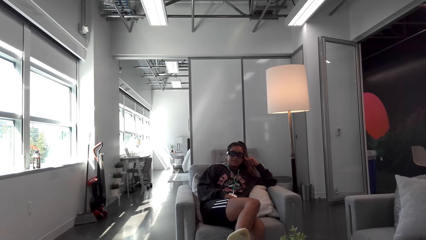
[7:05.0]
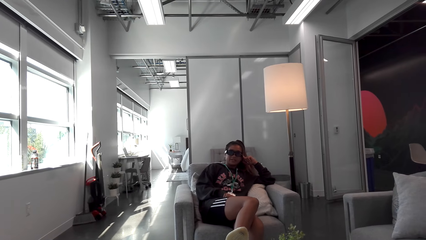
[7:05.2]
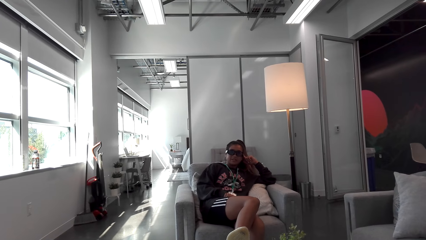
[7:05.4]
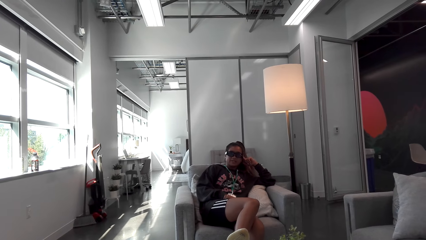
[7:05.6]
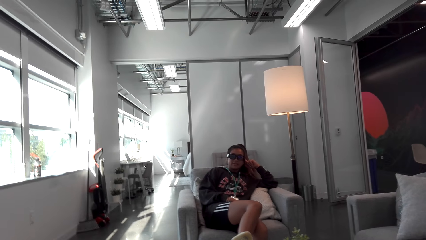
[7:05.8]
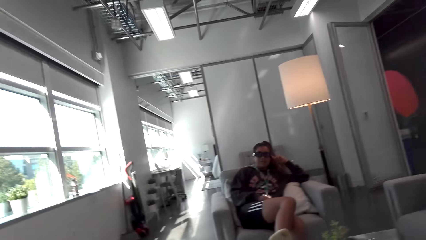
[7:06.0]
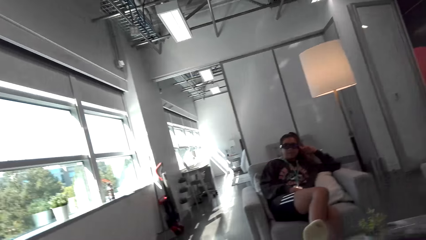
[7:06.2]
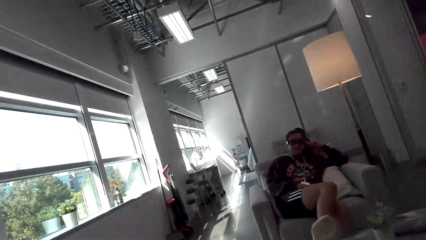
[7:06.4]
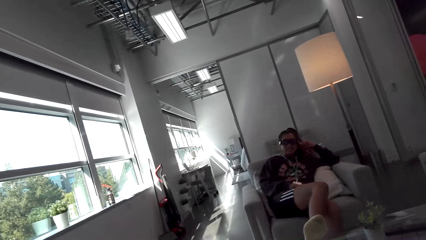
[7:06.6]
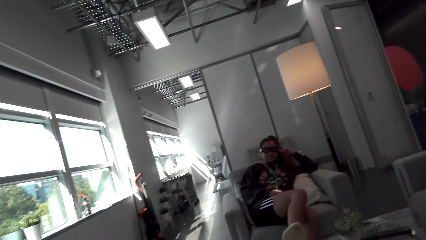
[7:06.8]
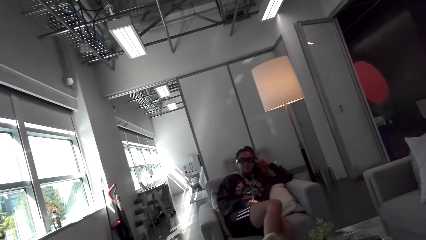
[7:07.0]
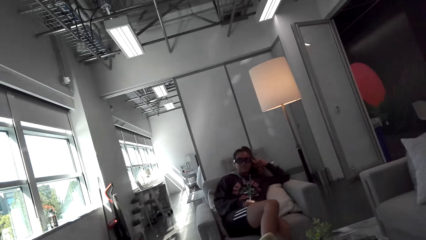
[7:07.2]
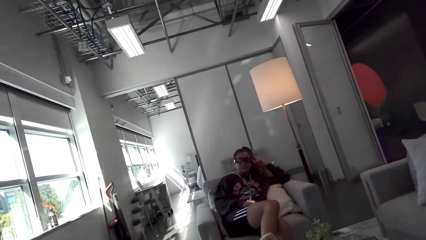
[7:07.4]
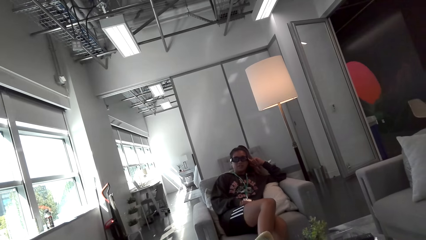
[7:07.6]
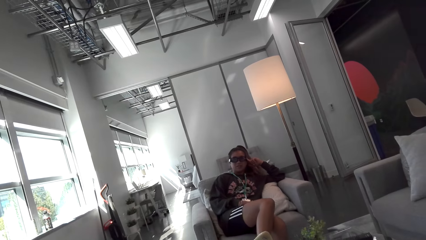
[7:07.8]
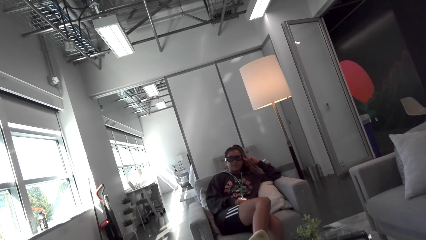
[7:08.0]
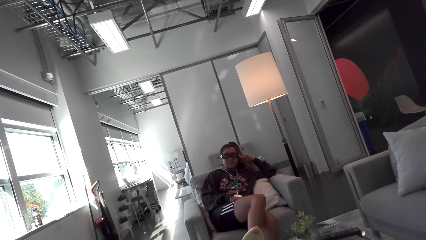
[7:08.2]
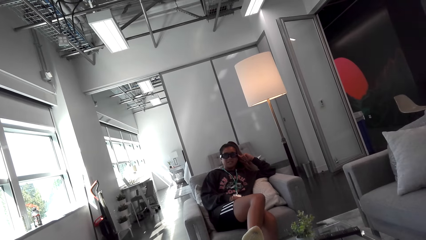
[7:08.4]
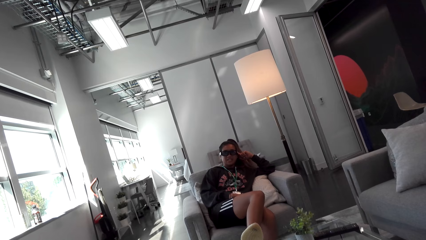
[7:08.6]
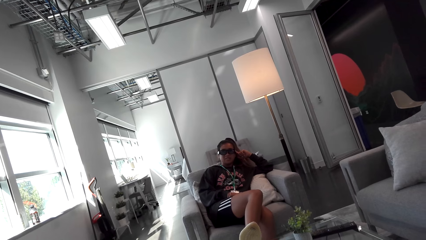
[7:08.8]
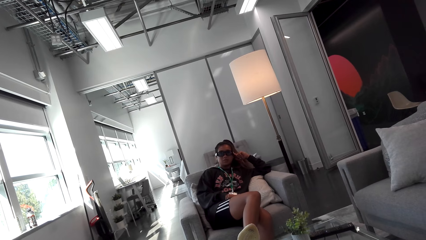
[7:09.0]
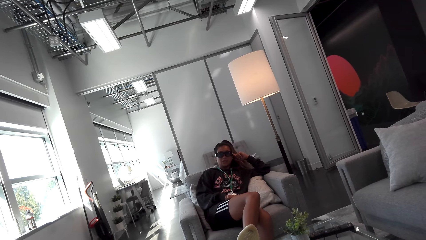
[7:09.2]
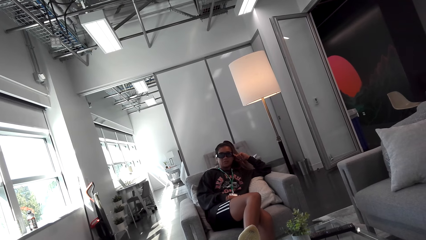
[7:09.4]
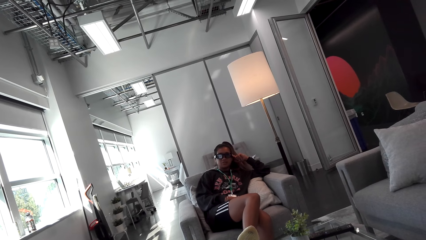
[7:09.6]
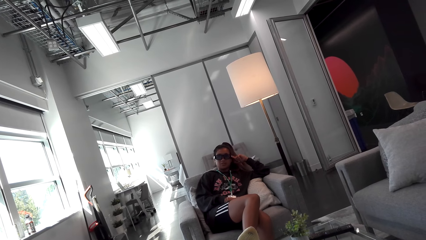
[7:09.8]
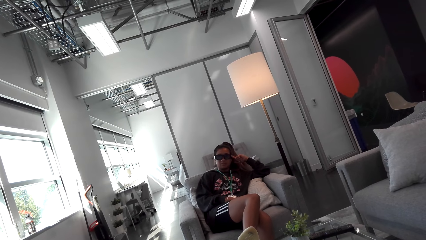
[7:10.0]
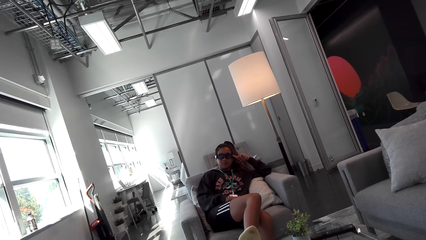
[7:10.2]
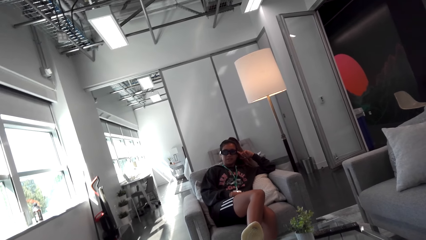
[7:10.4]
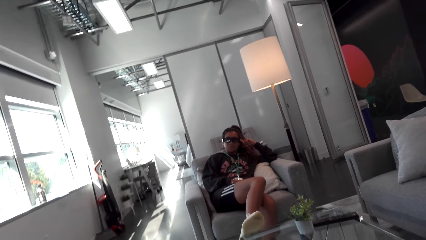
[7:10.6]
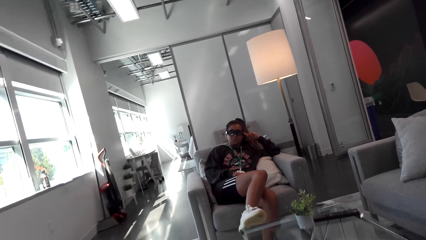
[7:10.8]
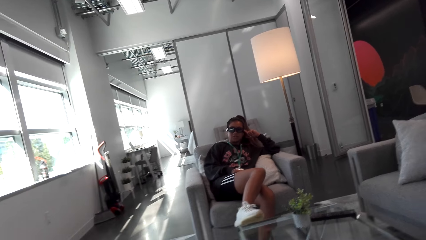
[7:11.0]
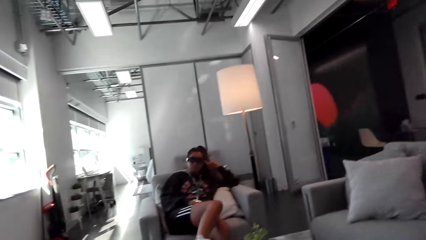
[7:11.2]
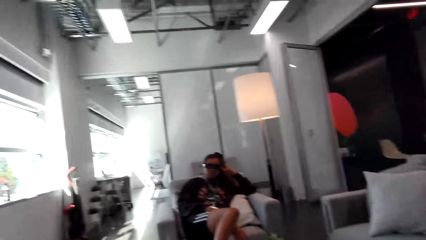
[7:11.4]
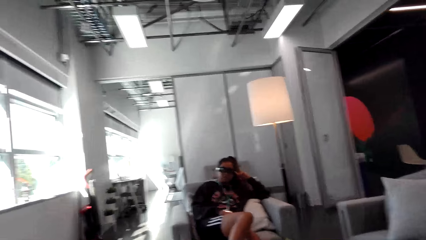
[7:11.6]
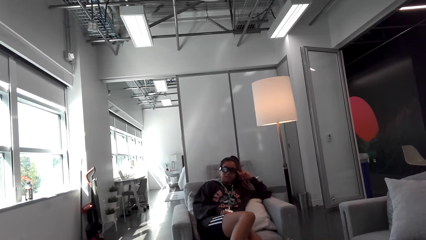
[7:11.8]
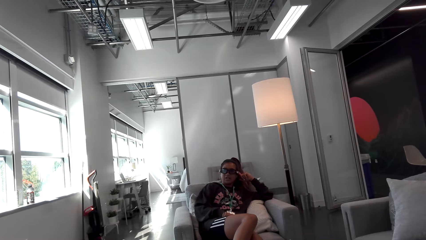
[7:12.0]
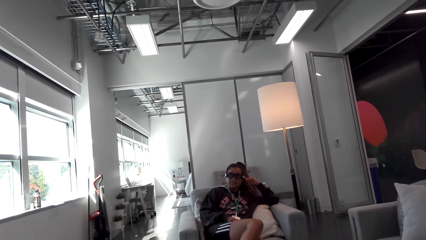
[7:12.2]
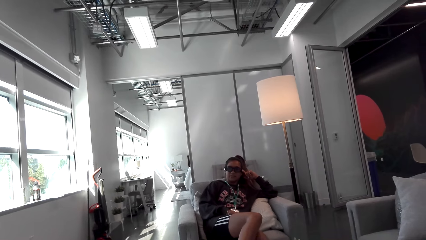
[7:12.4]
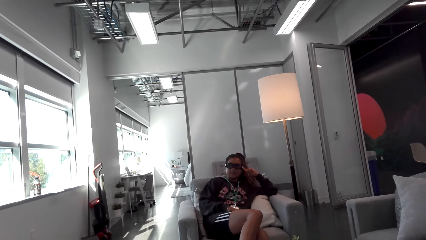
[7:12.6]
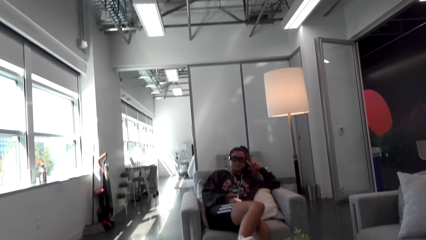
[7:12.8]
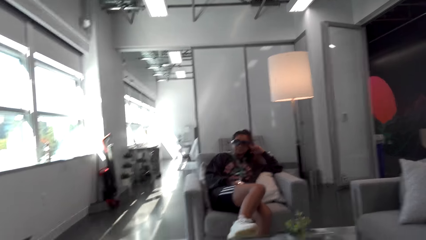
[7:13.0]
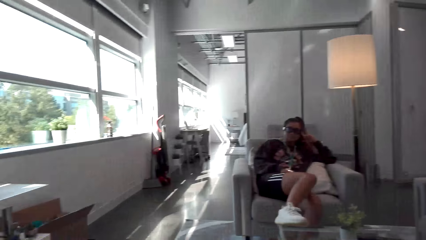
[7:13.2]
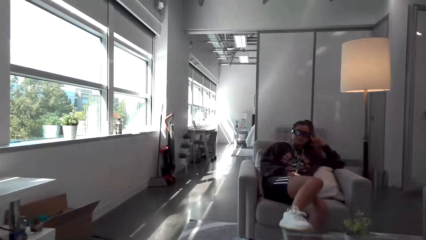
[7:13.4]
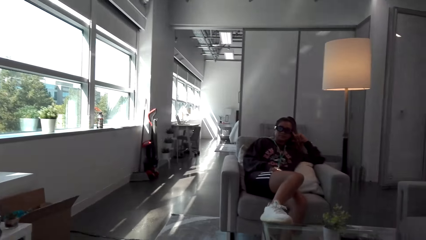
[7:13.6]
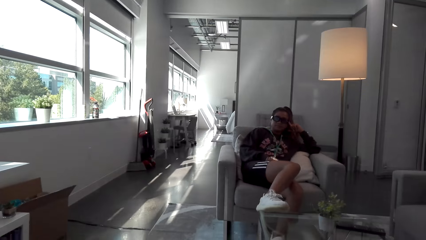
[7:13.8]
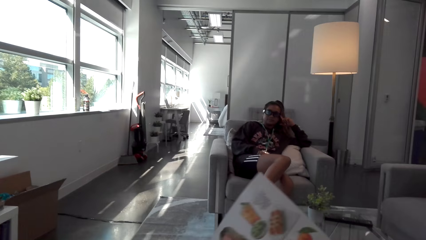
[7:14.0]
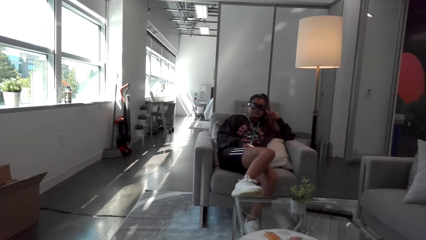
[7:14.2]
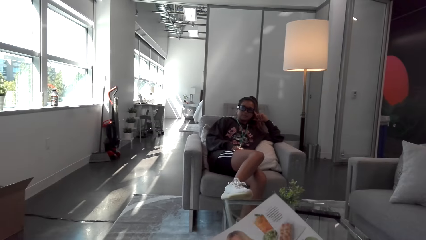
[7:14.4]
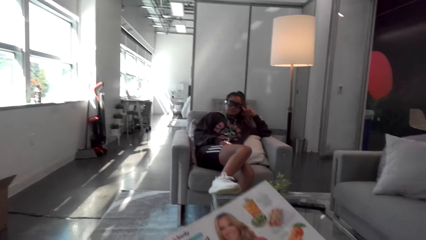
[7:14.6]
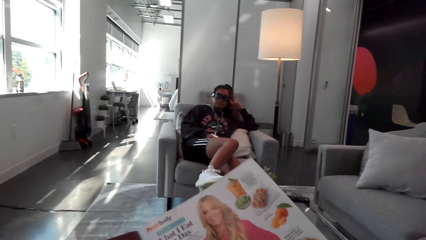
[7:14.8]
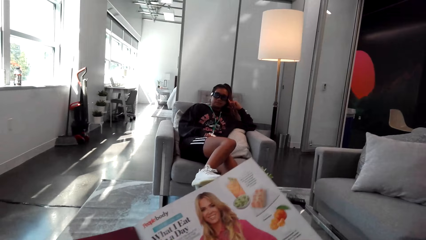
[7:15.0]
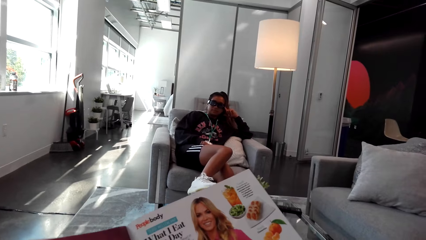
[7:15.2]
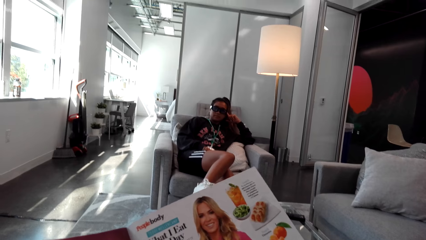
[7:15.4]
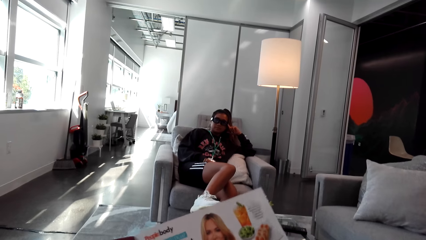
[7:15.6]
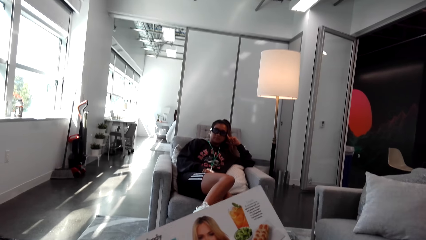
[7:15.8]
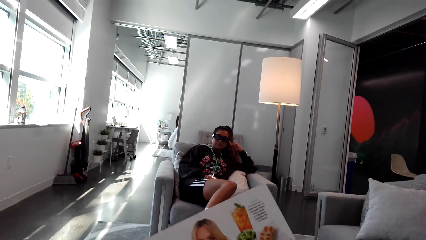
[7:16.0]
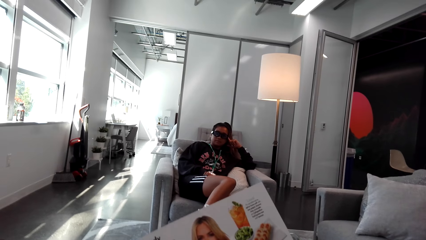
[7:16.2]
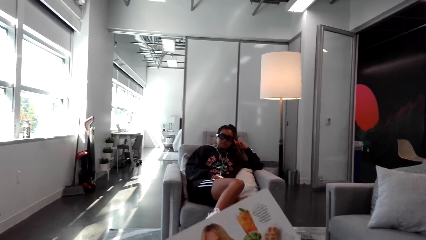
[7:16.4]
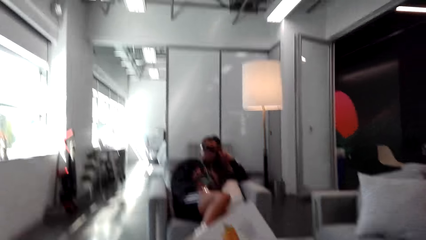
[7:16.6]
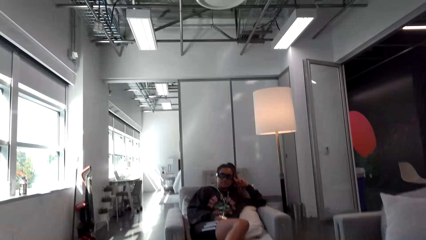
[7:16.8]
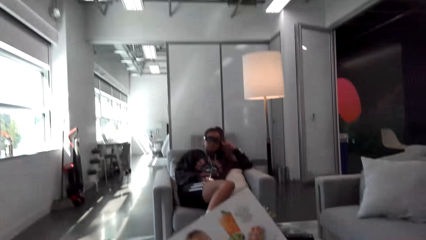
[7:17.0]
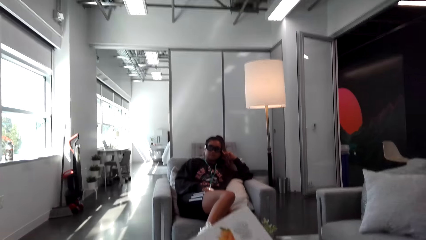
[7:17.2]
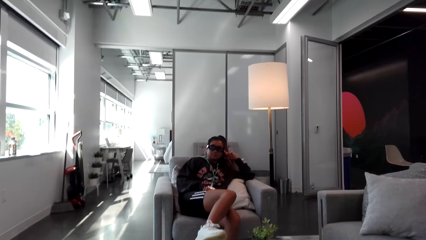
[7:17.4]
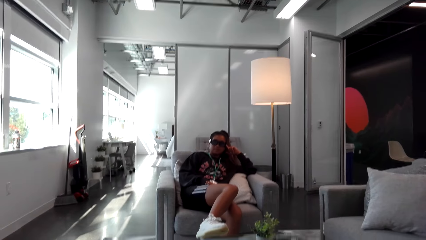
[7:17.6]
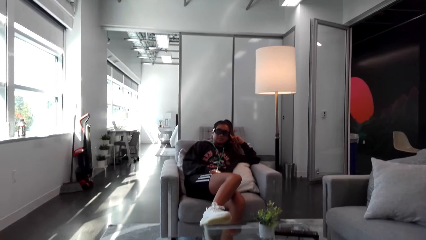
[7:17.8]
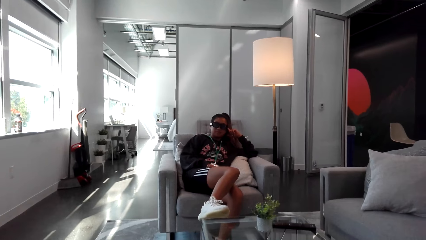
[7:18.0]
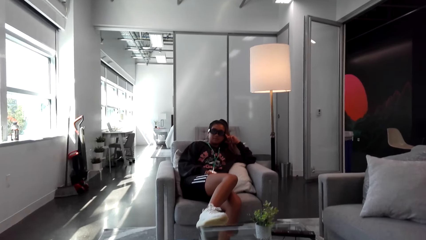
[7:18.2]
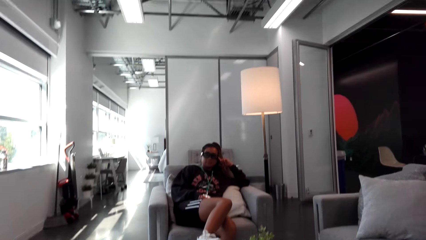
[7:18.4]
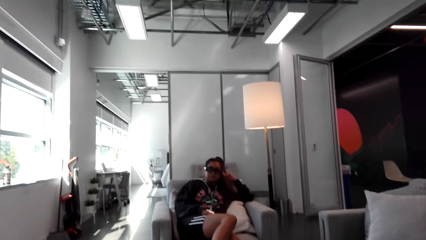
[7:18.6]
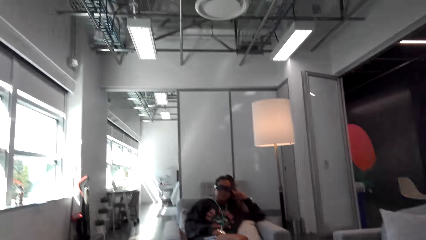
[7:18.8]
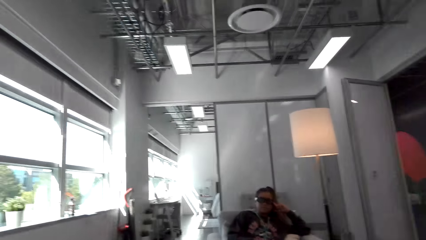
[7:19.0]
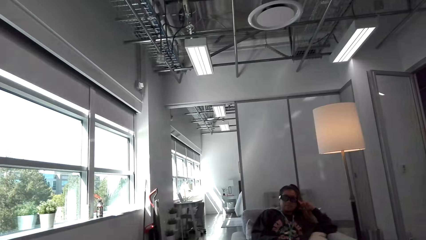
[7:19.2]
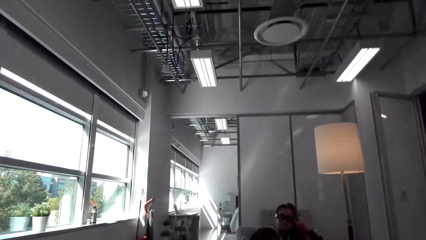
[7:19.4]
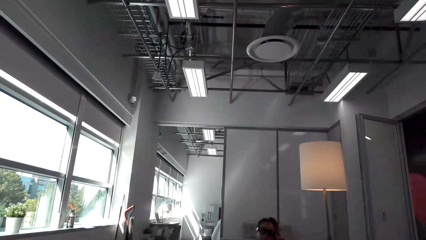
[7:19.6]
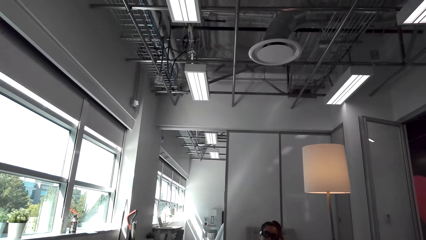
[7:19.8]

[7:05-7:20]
The camera wearer flips the pages on the magazine.
